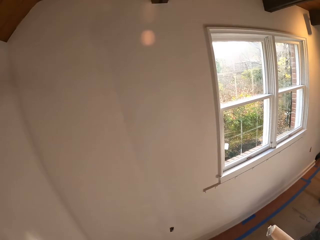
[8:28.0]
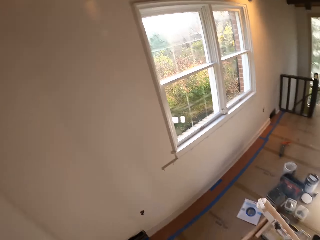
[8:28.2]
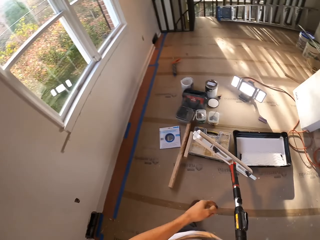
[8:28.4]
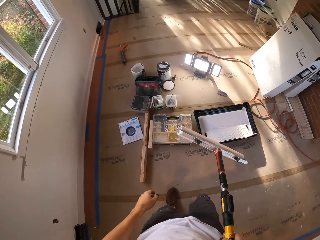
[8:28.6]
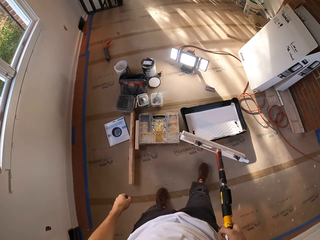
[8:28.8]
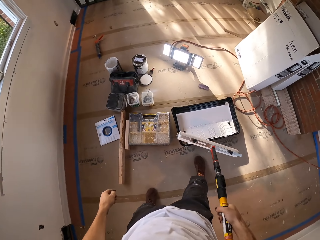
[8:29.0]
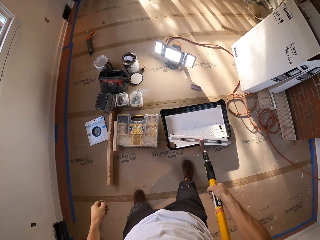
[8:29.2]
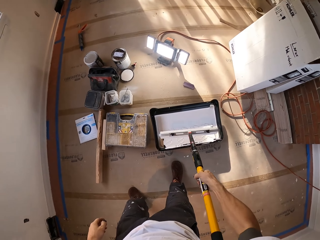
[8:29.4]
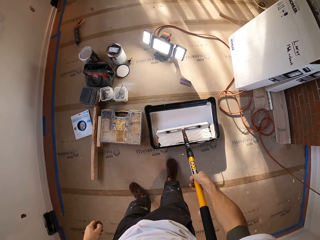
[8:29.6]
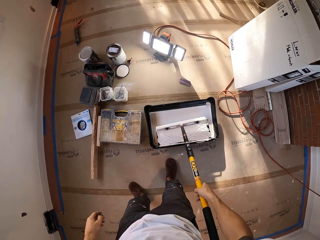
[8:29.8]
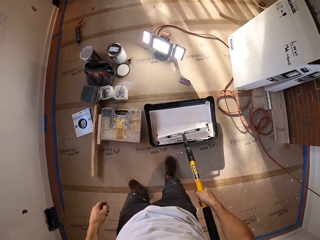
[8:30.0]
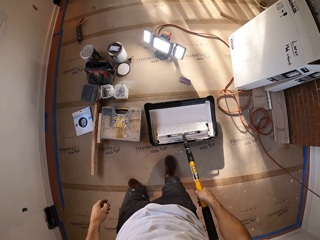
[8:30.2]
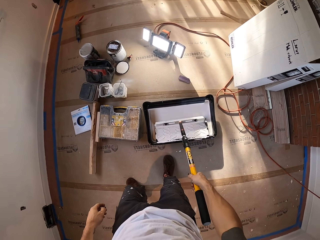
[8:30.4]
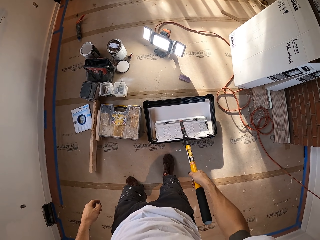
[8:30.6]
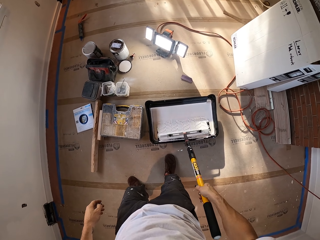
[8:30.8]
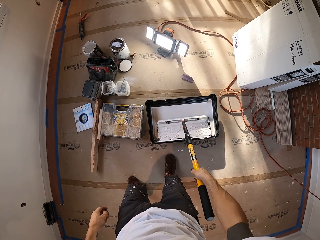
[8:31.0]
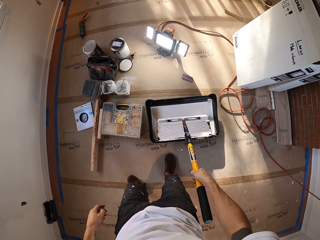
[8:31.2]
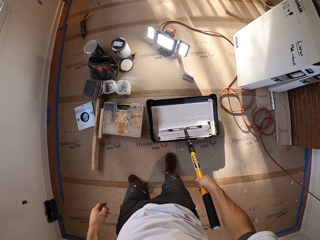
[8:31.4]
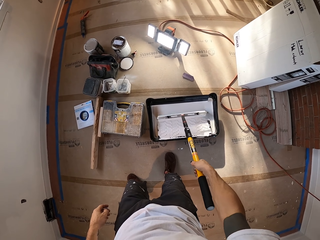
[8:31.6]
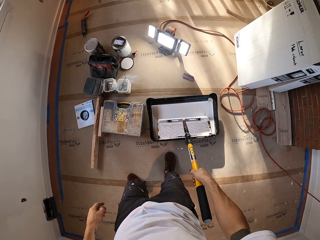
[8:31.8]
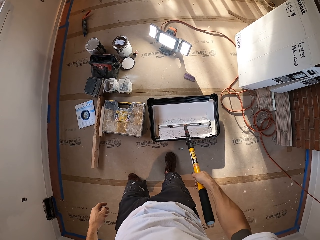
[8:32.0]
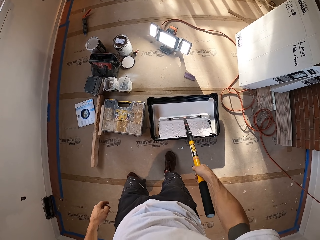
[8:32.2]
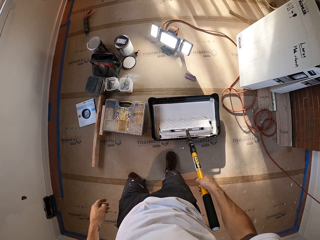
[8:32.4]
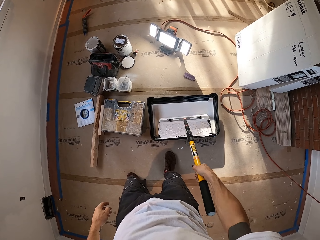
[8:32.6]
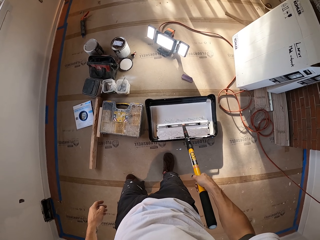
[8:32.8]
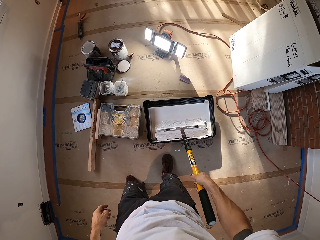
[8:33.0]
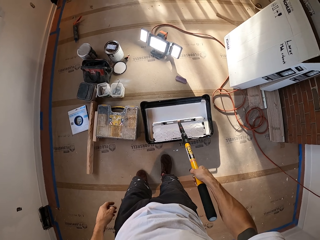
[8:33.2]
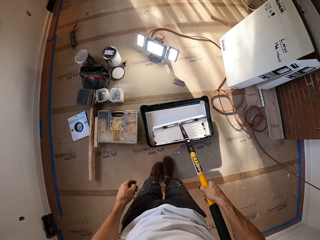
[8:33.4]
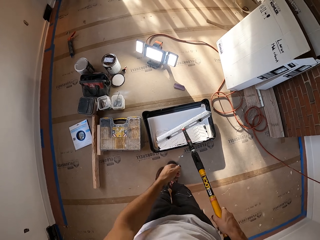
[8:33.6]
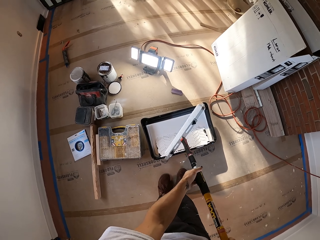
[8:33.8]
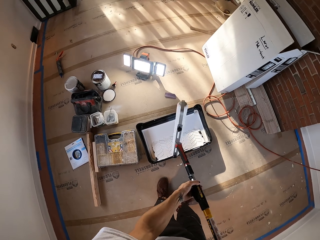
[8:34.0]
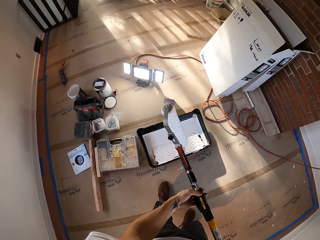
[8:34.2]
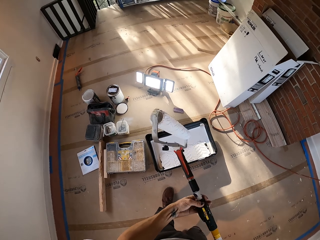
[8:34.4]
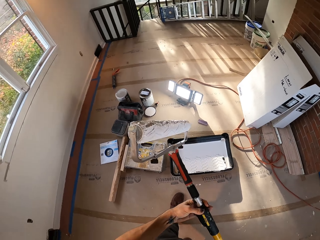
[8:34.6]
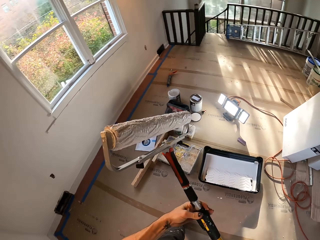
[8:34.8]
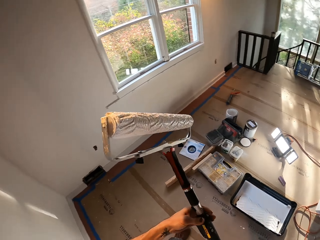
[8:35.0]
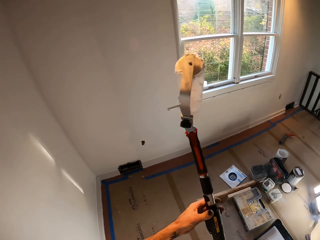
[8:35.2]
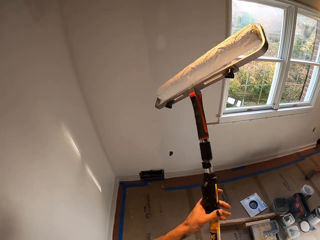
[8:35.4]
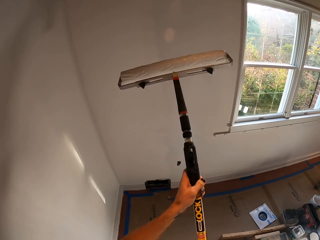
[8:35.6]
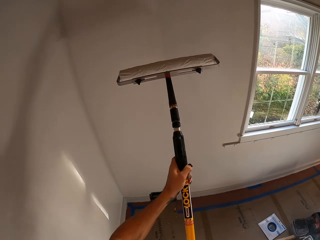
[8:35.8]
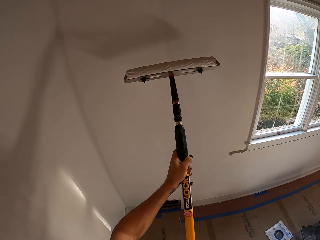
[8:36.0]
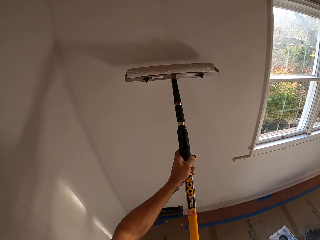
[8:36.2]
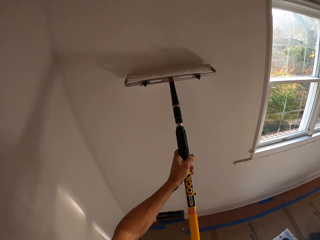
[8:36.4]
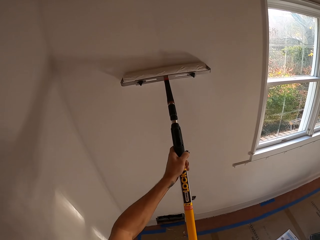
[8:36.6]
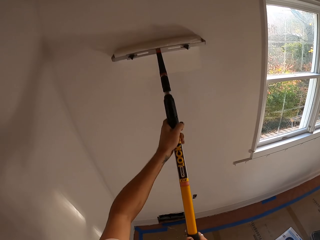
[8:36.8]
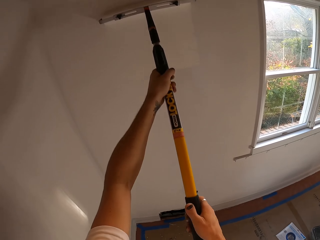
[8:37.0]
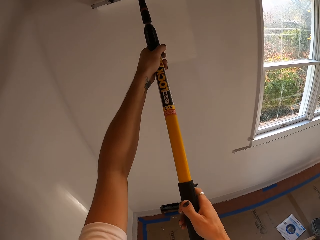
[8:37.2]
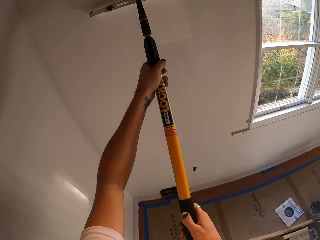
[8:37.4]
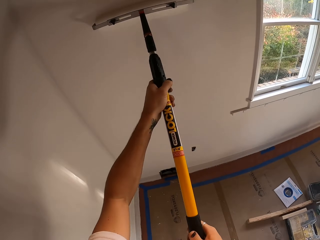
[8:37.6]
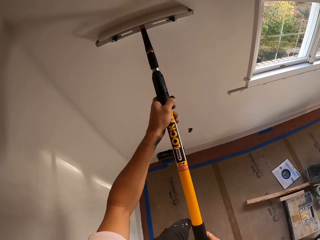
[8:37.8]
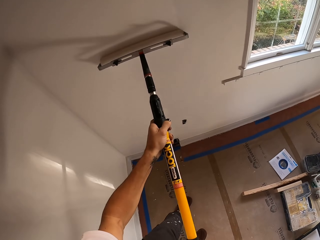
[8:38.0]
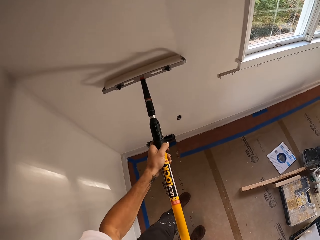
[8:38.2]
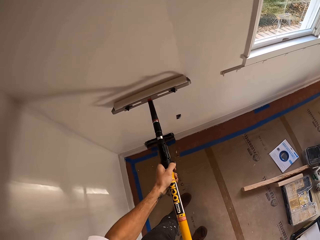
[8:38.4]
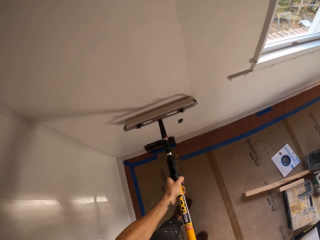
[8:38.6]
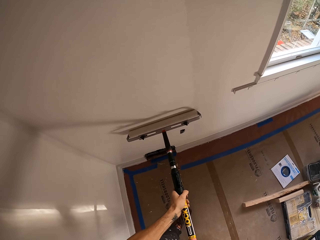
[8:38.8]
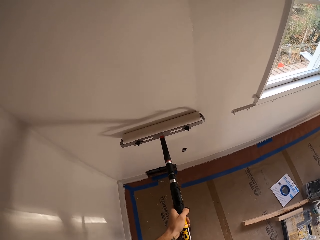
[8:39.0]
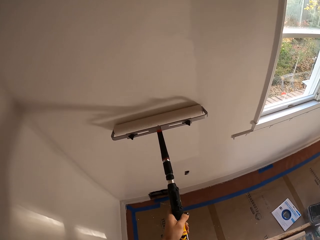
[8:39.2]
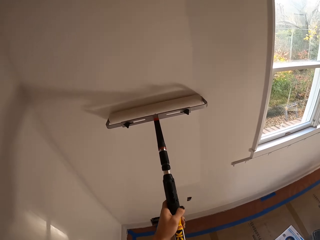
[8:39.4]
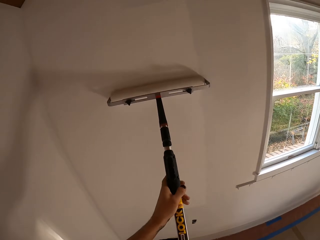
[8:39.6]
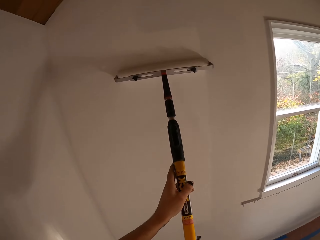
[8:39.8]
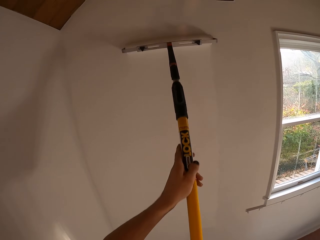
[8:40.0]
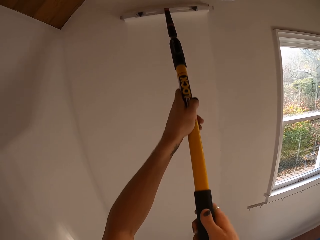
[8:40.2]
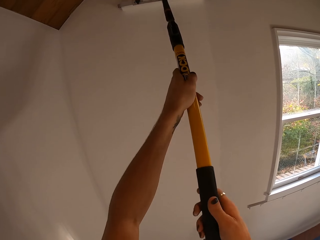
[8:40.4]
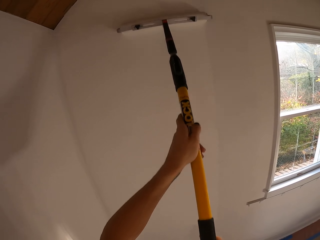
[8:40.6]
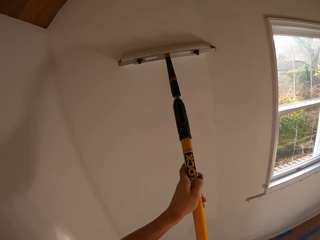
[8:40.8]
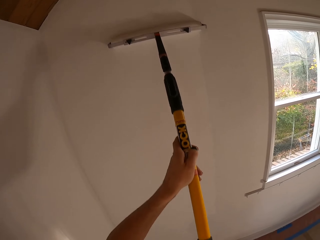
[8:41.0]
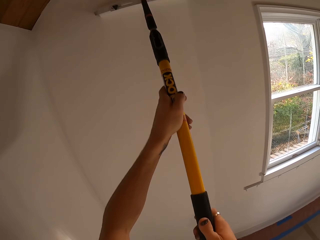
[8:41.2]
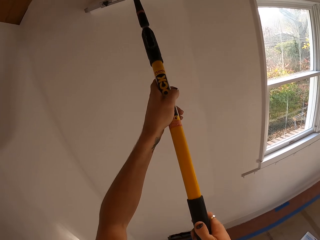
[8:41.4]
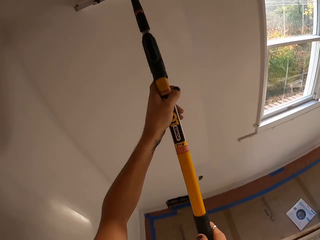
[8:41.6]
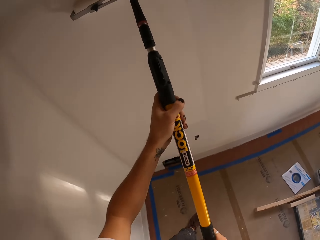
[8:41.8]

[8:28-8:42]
The camera wearer rolls the roller brush in the paint. They paint the wall.

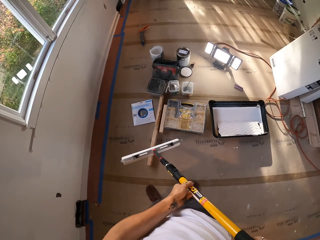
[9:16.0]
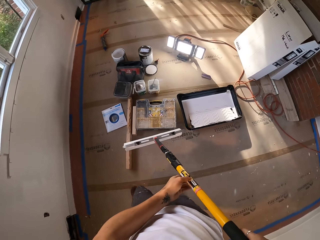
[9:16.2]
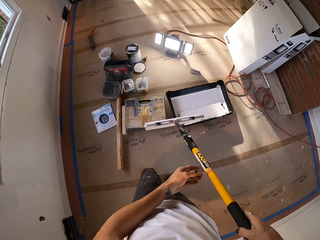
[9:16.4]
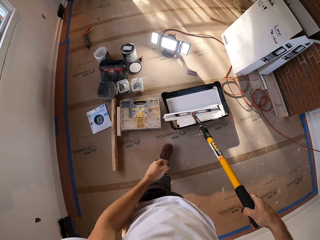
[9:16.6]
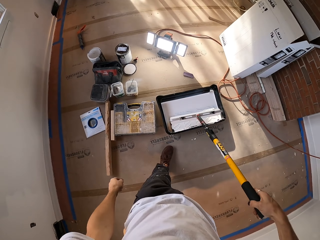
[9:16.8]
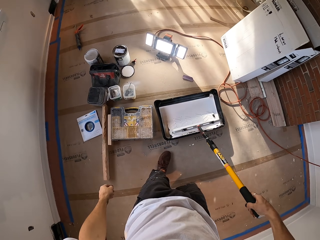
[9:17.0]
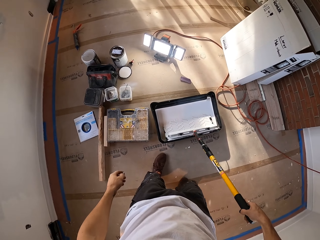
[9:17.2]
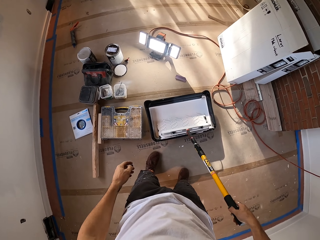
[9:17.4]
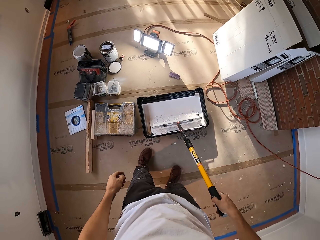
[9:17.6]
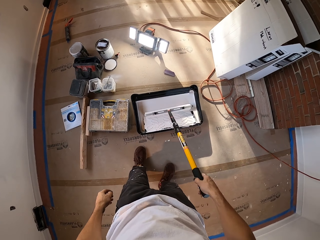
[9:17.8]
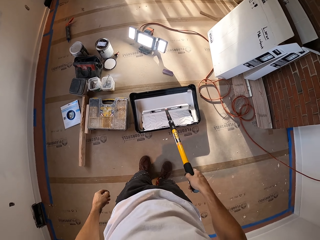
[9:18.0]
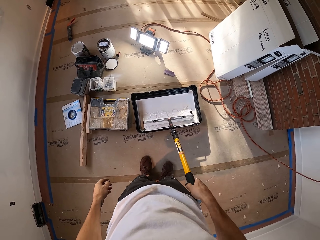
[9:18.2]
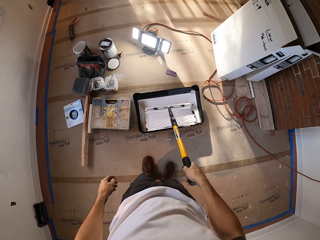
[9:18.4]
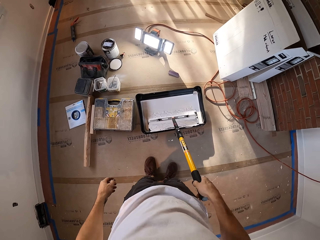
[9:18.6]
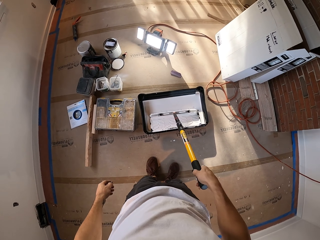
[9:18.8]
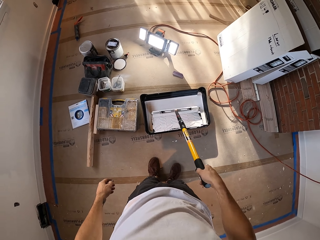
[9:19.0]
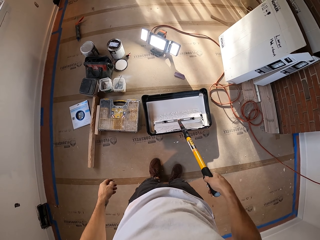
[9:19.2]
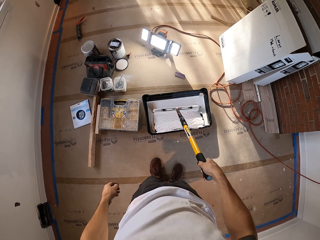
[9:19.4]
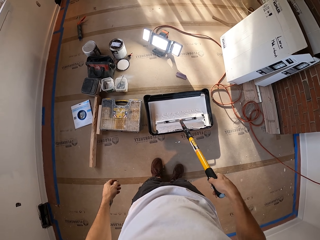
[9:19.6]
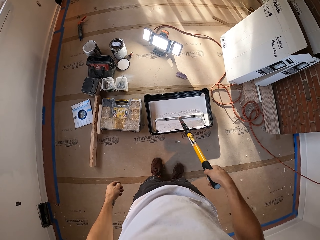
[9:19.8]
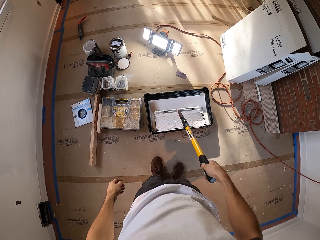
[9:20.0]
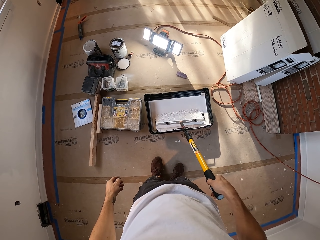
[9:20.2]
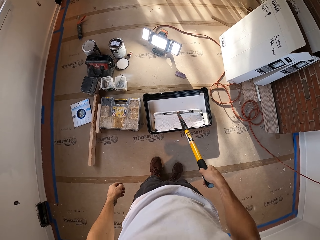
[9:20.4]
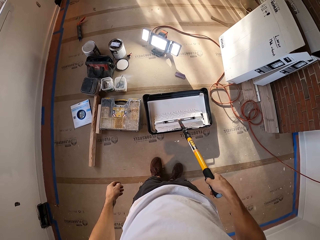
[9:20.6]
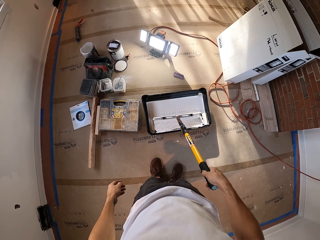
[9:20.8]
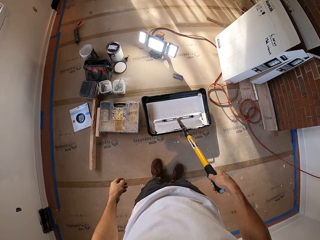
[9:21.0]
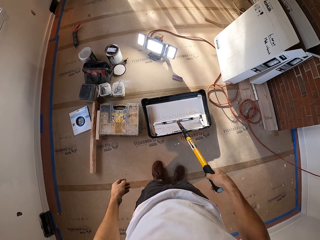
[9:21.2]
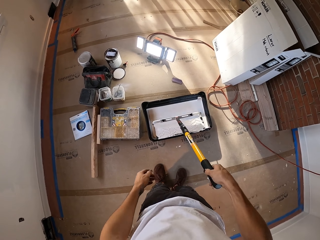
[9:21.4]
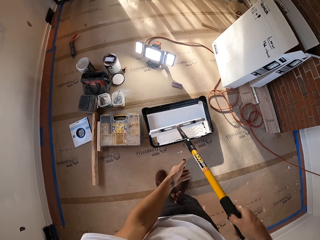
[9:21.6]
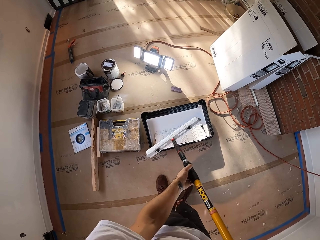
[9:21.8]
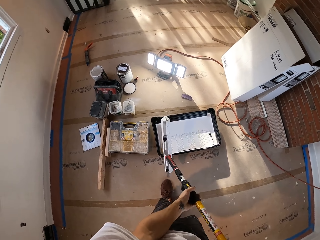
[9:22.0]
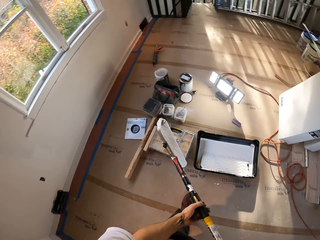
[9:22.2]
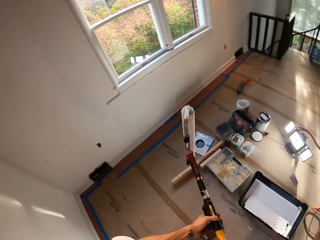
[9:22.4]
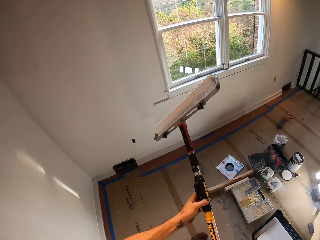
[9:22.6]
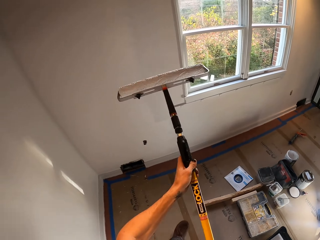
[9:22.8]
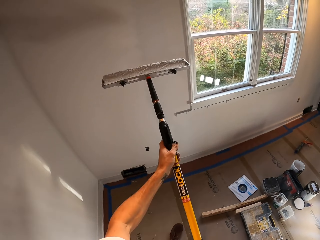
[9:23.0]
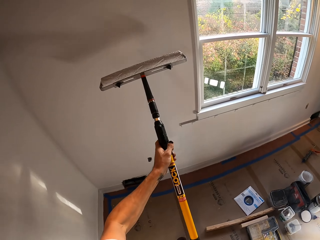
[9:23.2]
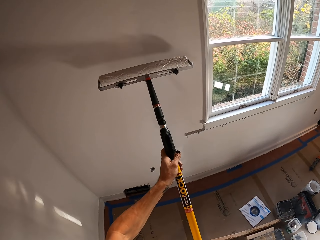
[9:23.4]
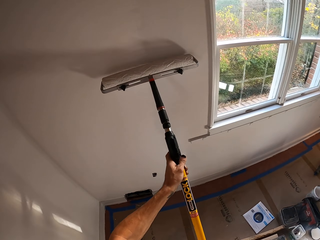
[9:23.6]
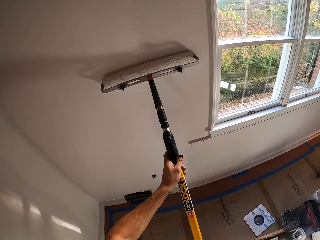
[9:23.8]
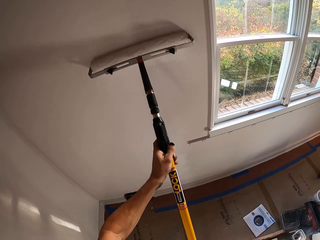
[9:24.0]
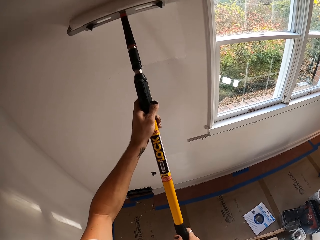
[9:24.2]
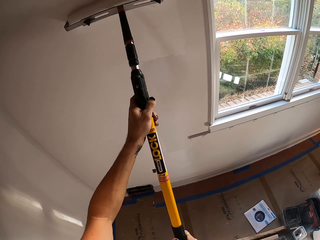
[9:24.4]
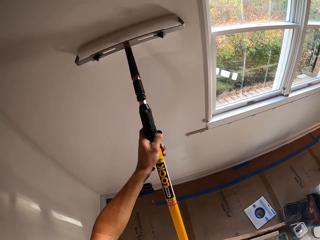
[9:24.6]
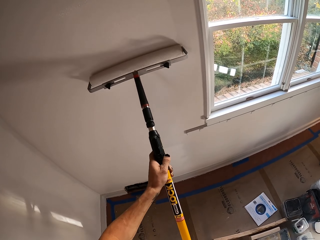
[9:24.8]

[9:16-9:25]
The camera wearer dips the roller paint brush into something. They paint the wall.
